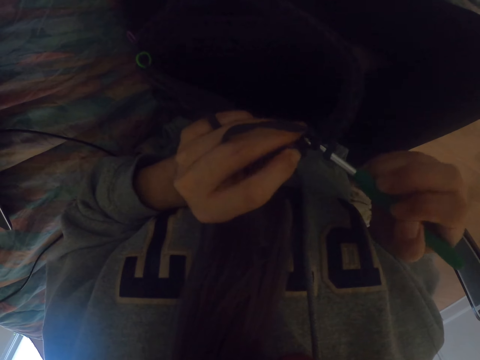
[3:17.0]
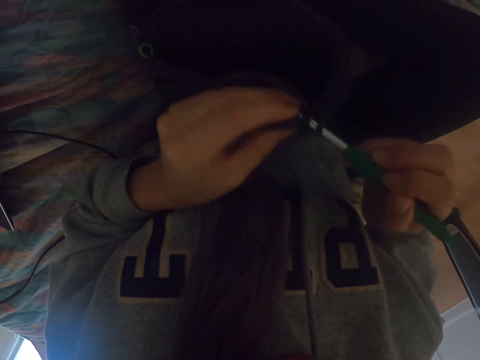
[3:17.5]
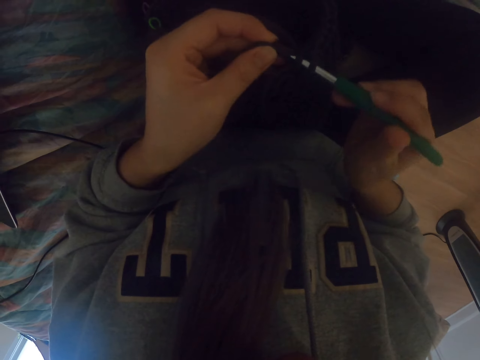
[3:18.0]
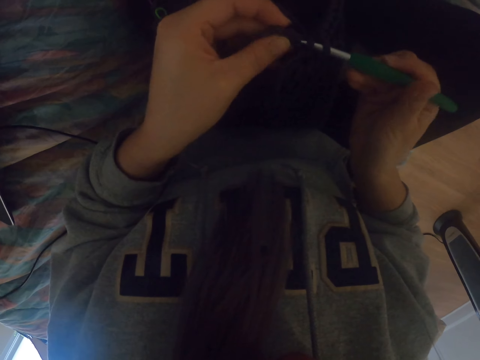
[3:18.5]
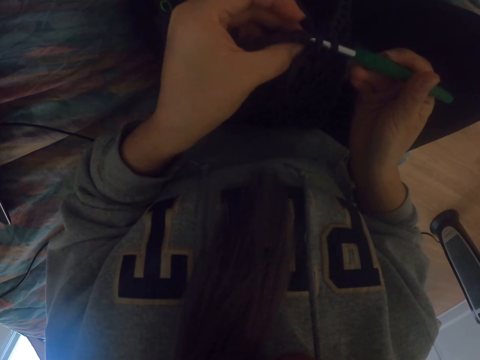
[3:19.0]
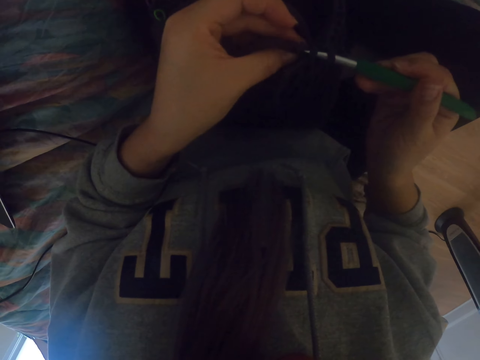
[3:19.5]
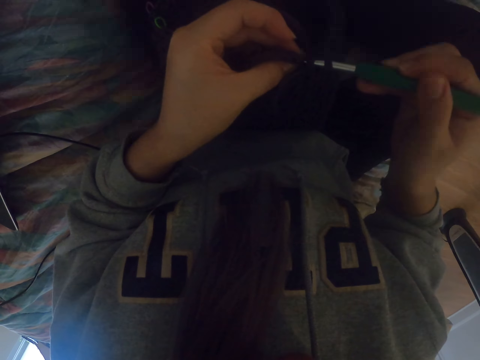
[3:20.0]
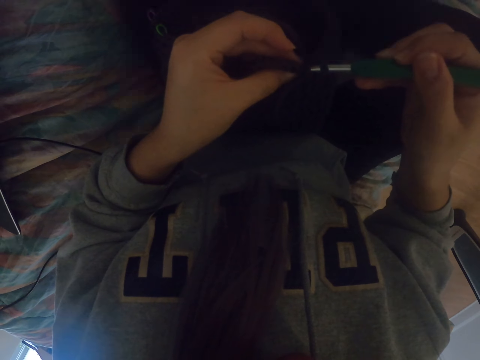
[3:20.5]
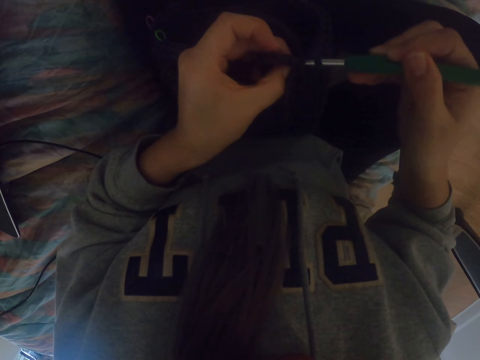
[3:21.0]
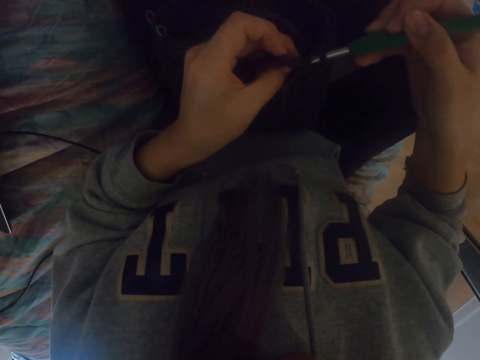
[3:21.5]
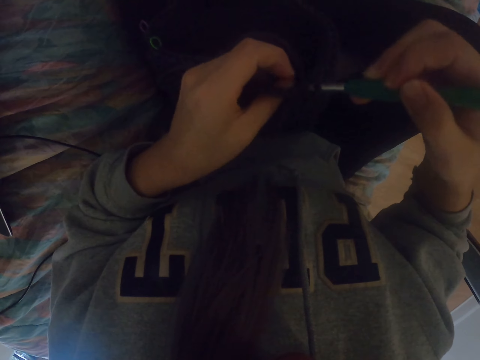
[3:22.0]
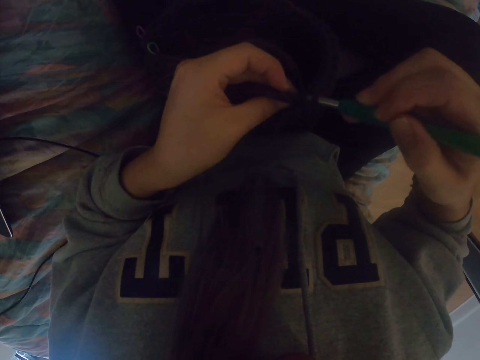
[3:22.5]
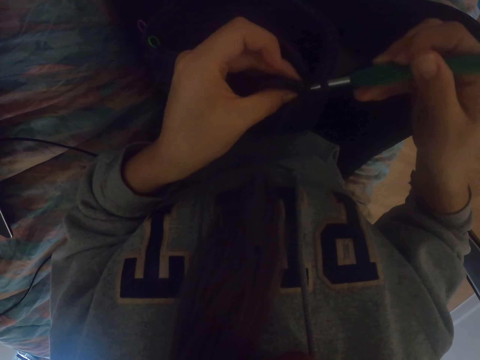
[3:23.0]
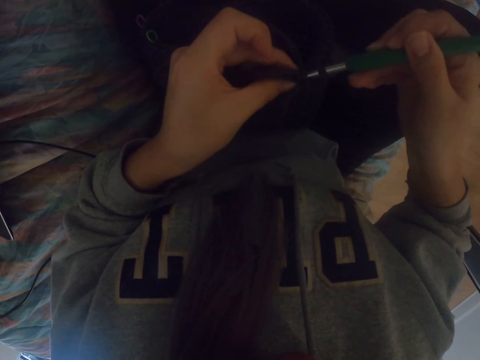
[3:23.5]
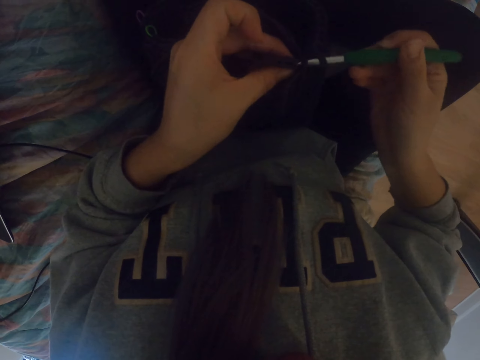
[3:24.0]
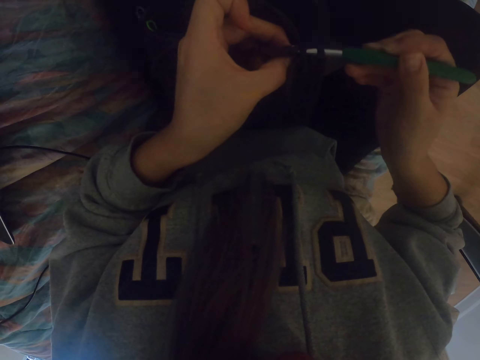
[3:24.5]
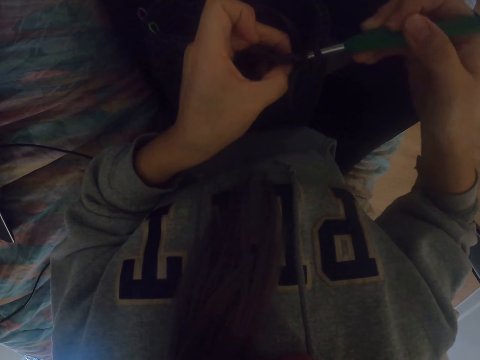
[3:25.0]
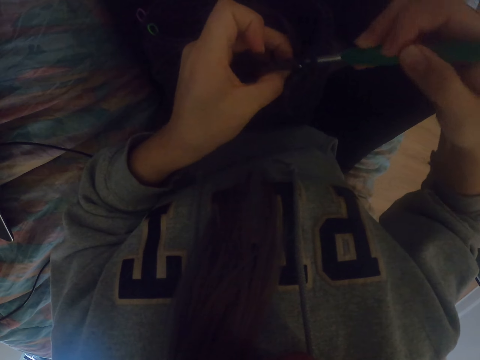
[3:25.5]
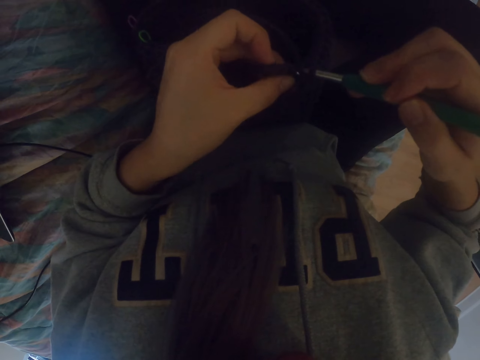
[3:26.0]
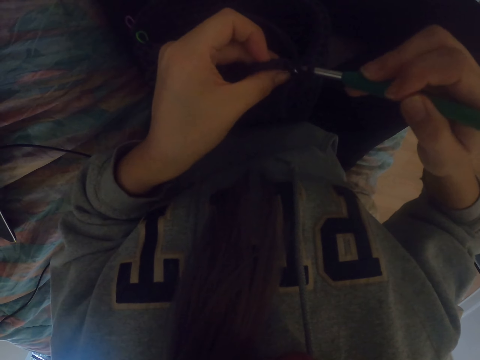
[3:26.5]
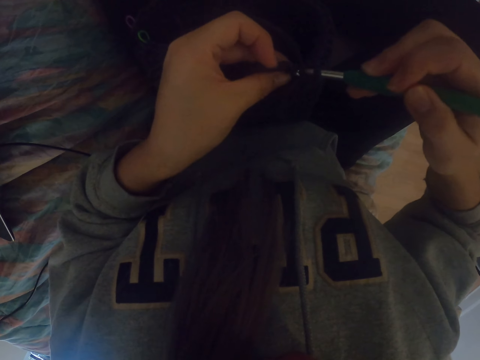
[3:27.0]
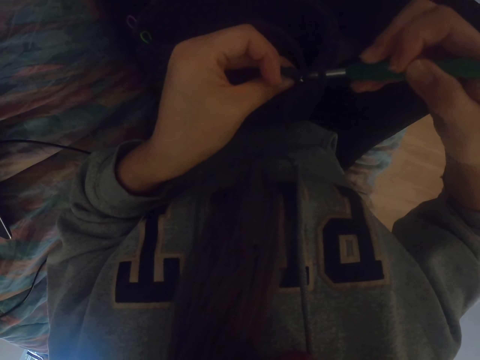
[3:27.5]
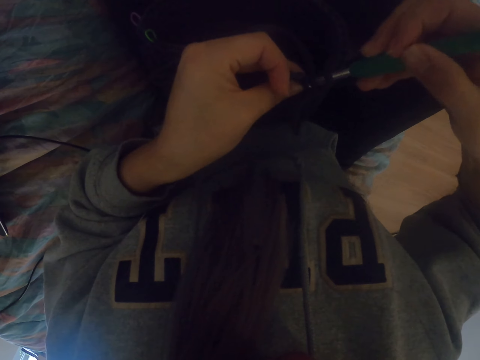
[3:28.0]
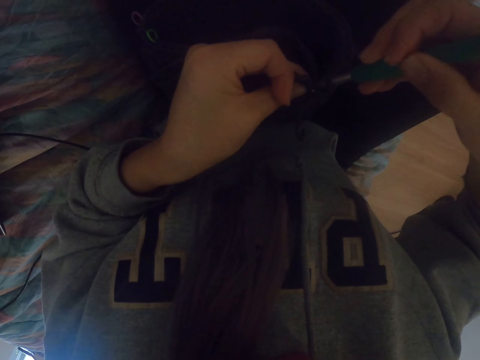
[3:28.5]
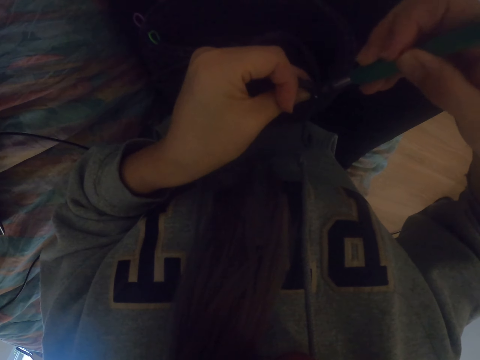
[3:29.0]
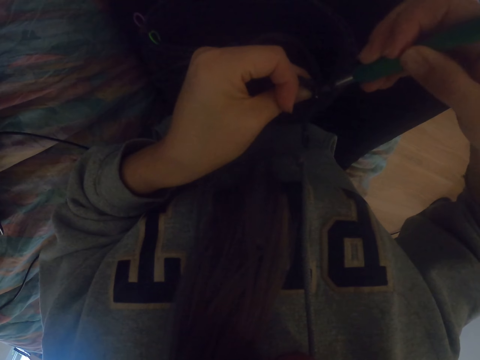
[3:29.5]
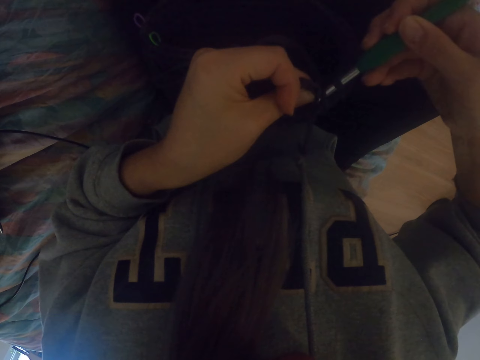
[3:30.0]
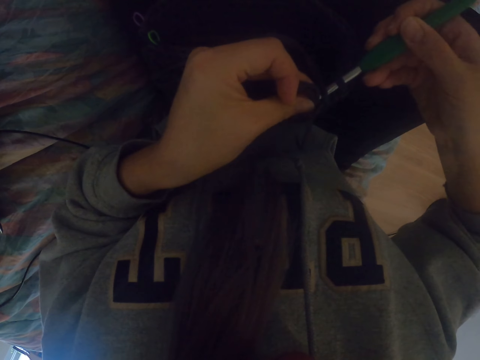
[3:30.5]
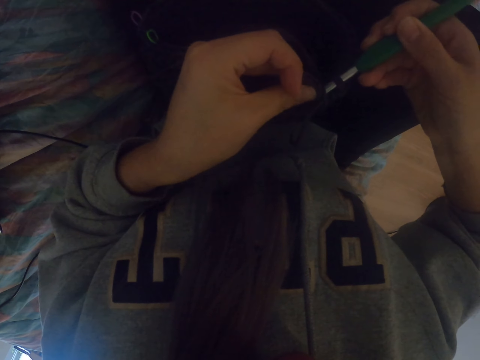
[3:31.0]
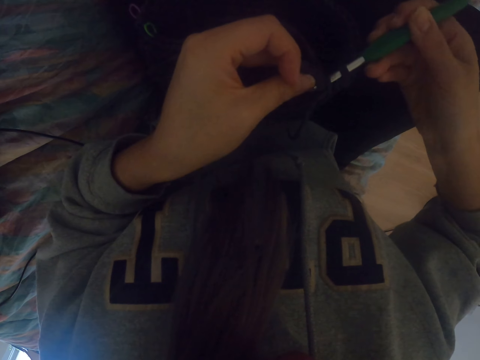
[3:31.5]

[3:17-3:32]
The camera wearer looks at the fabric. They adjust the fabric.

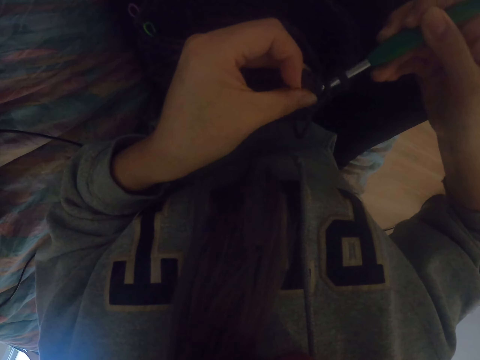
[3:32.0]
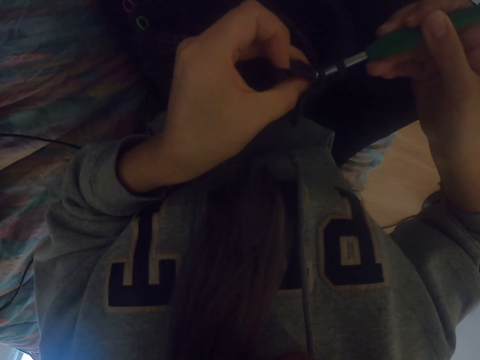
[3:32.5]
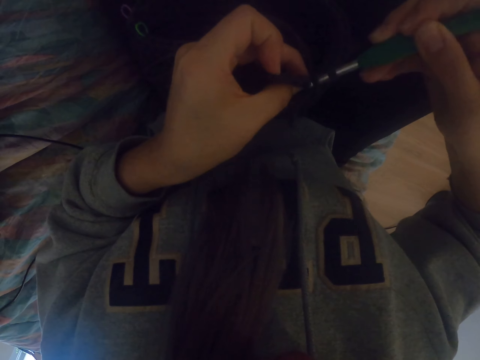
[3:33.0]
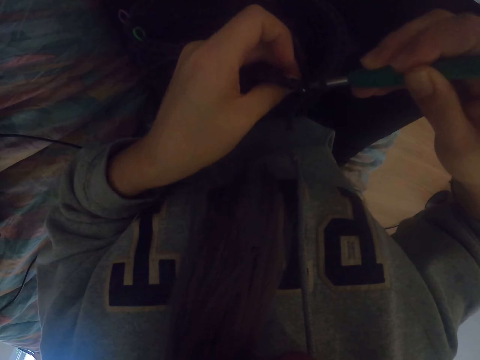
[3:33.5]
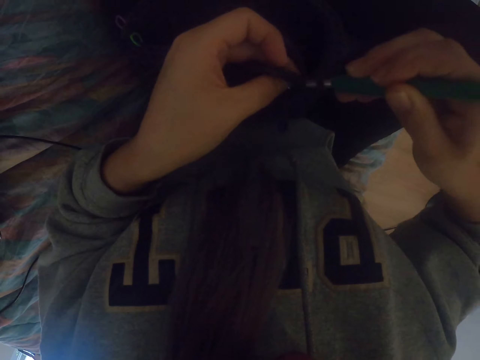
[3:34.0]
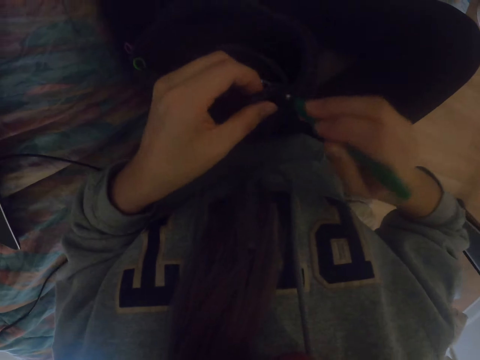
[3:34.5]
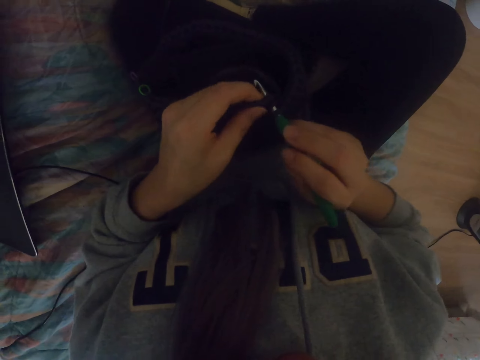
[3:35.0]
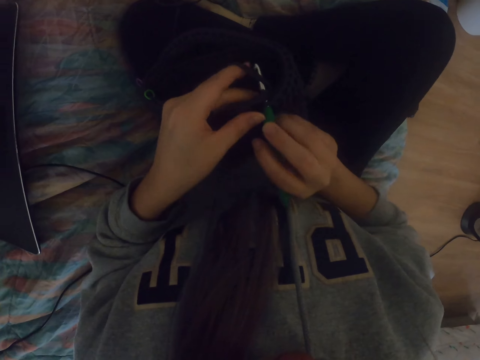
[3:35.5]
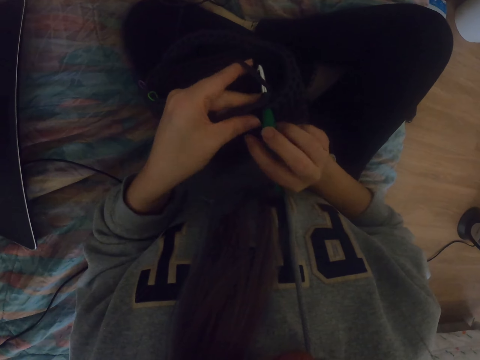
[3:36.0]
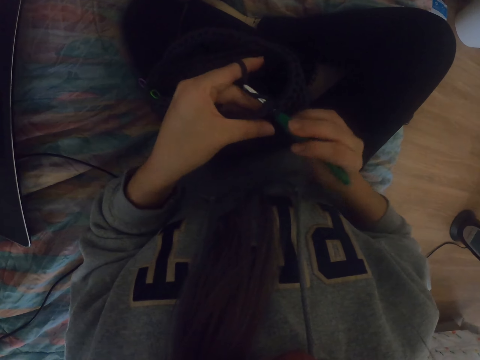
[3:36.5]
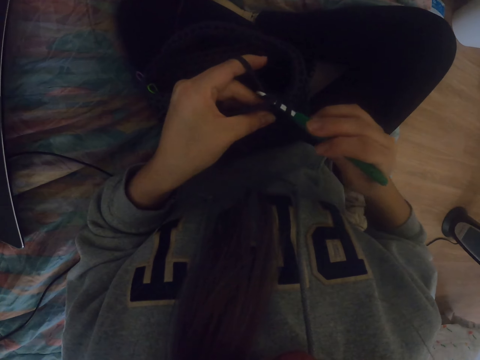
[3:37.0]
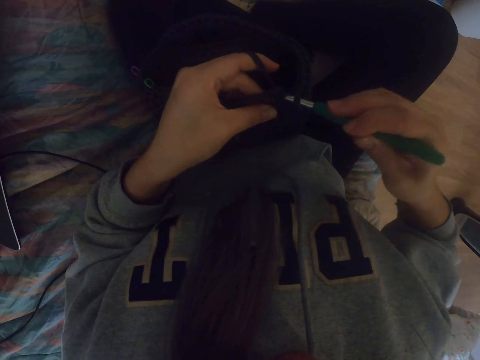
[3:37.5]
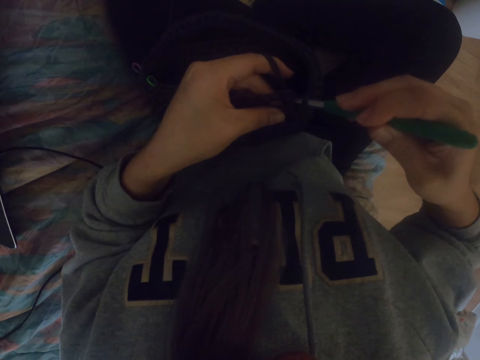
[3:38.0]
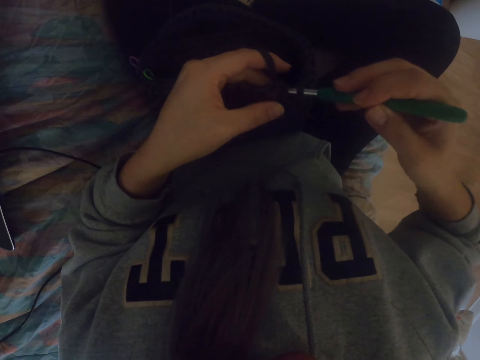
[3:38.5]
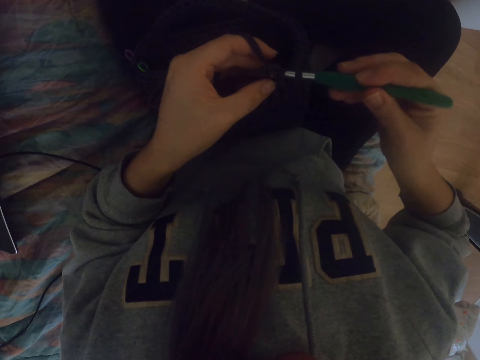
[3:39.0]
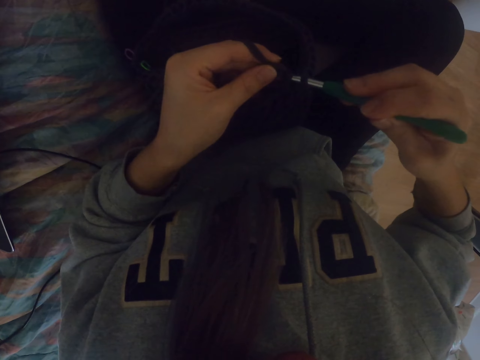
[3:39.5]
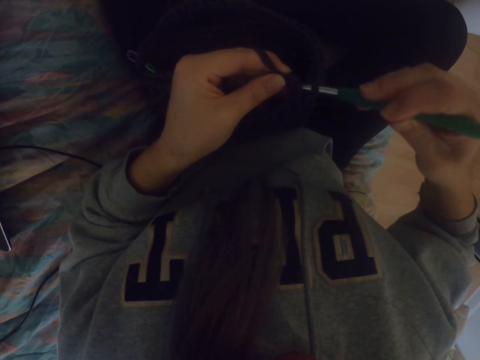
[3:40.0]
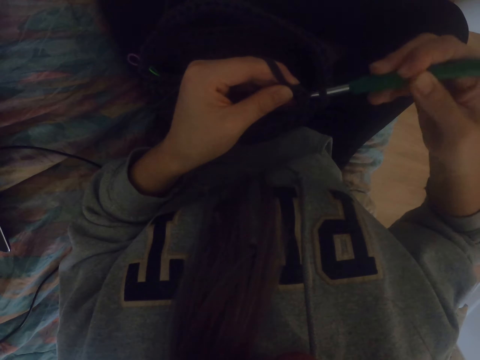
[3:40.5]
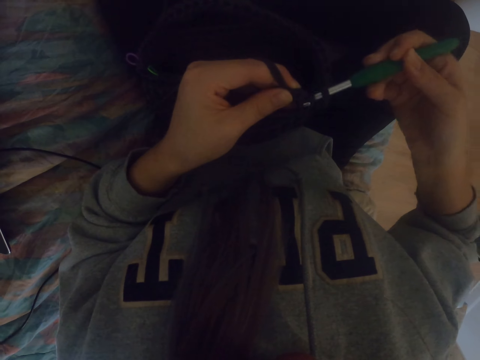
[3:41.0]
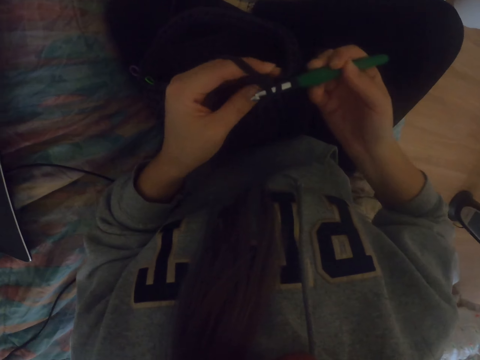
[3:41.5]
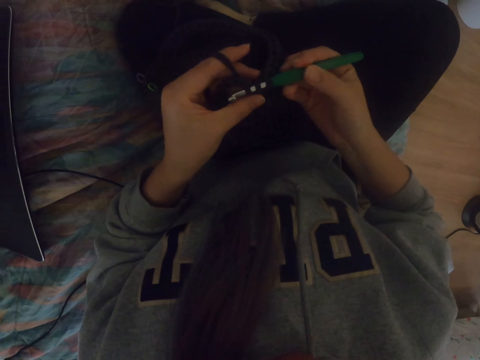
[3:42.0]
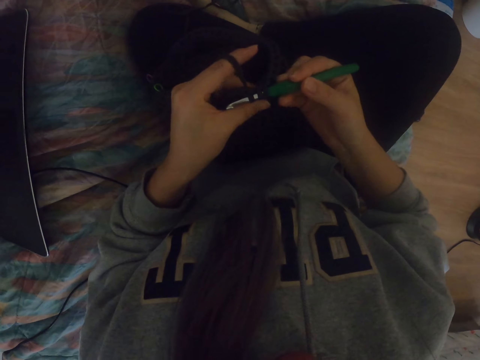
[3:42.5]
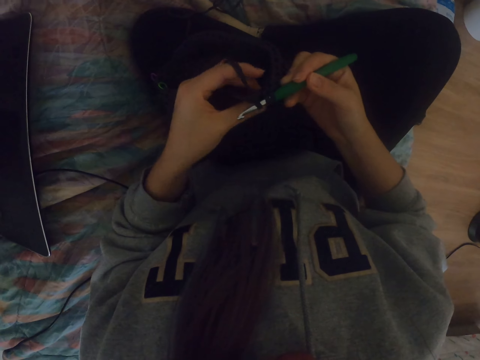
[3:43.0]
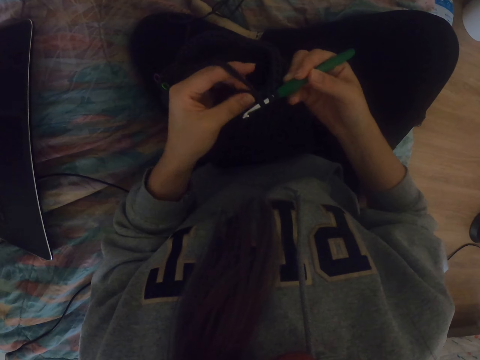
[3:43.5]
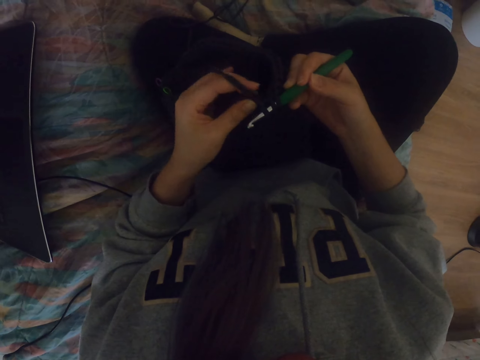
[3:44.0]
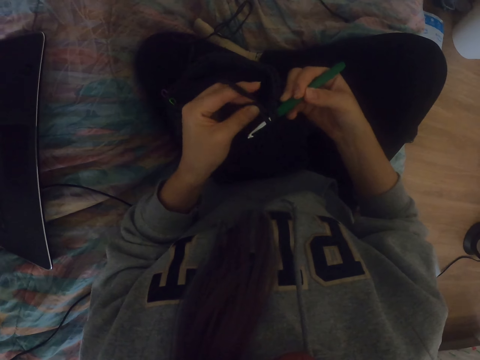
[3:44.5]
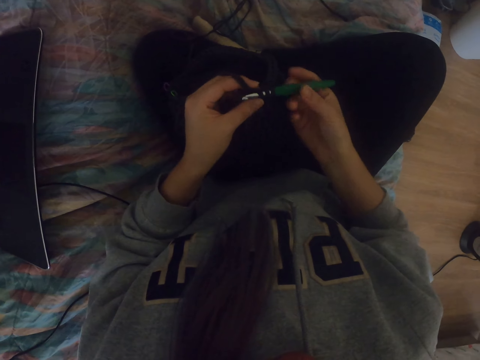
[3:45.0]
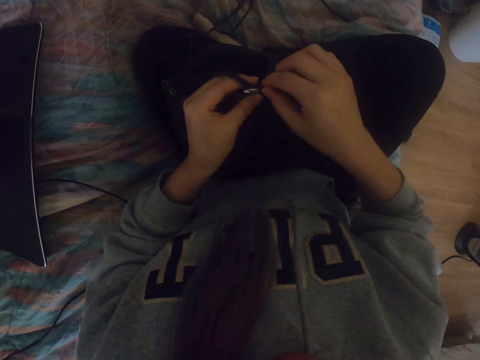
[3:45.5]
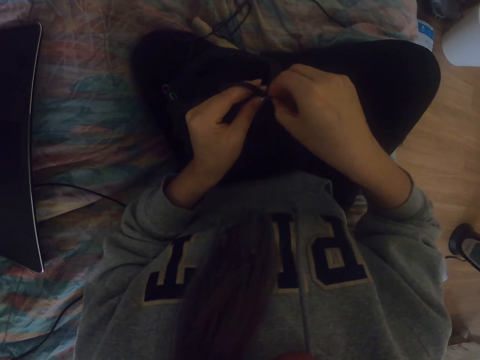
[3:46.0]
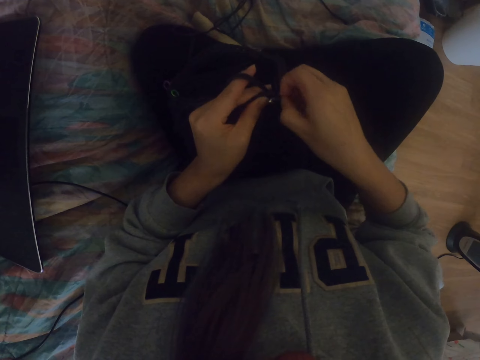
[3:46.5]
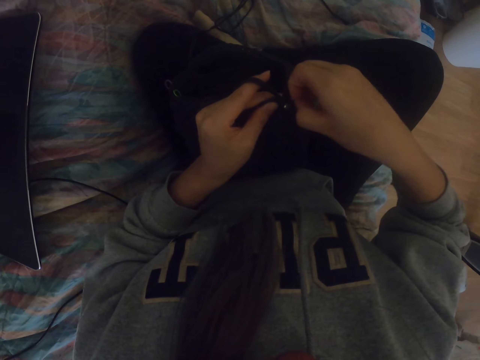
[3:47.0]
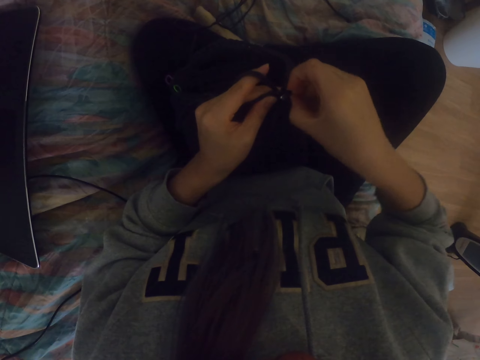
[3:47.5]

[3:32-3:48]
The camera wearer adjusts the fabric. They adjust the yarn.
